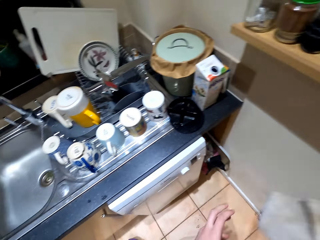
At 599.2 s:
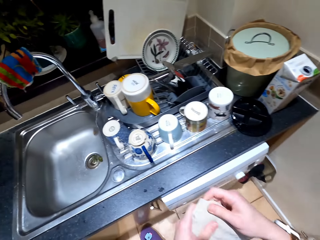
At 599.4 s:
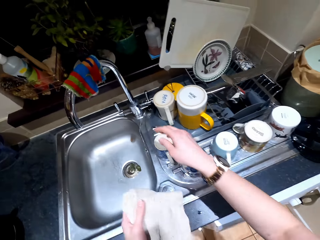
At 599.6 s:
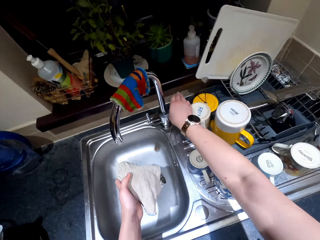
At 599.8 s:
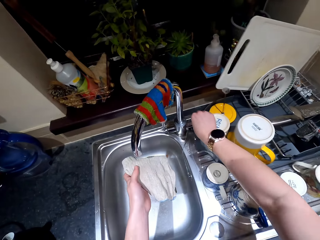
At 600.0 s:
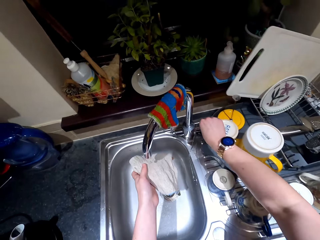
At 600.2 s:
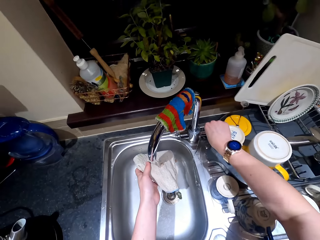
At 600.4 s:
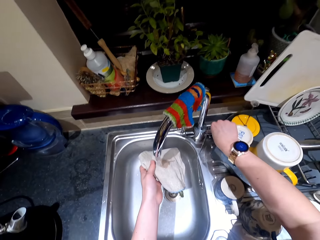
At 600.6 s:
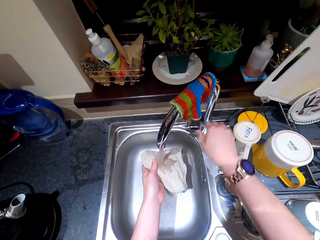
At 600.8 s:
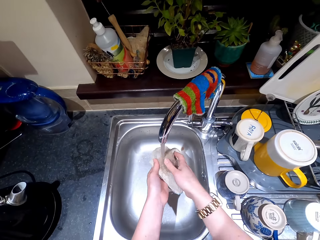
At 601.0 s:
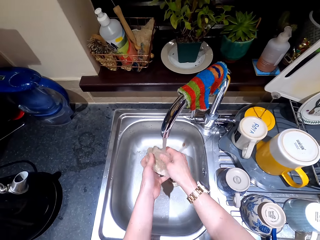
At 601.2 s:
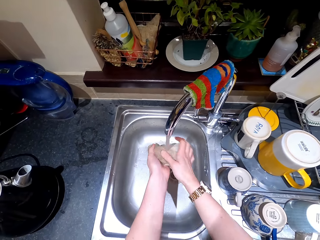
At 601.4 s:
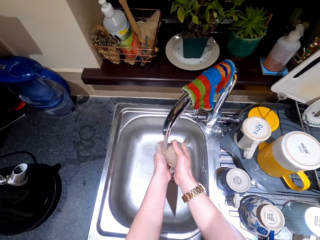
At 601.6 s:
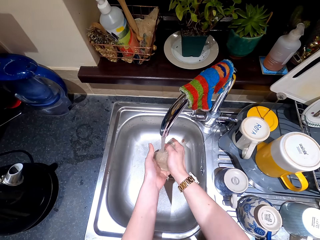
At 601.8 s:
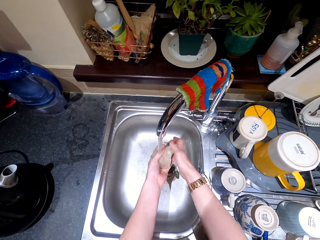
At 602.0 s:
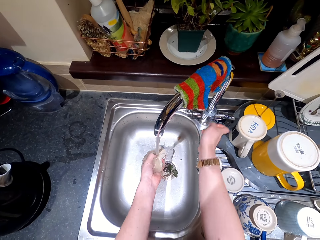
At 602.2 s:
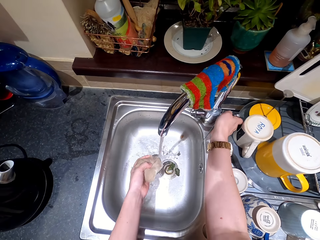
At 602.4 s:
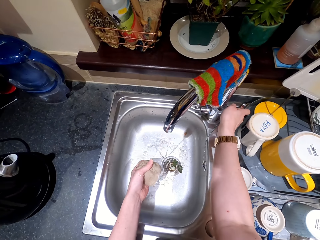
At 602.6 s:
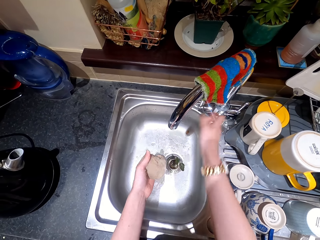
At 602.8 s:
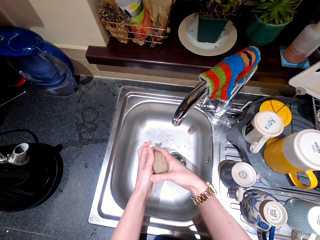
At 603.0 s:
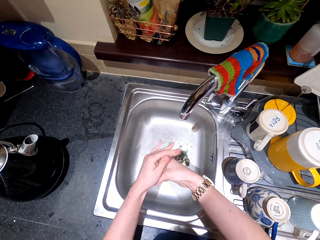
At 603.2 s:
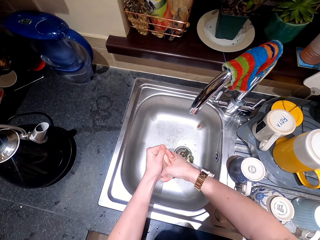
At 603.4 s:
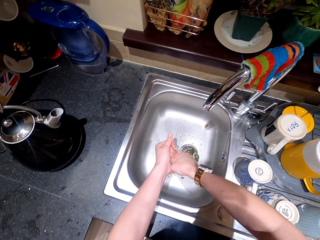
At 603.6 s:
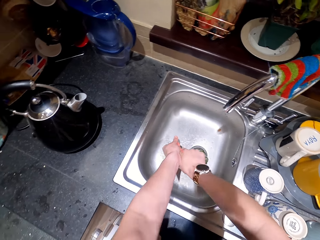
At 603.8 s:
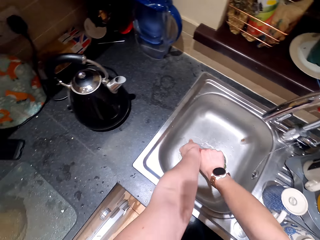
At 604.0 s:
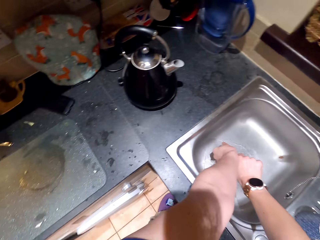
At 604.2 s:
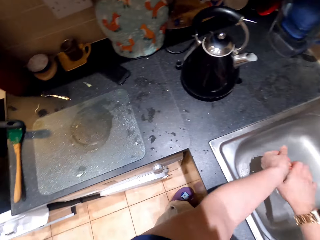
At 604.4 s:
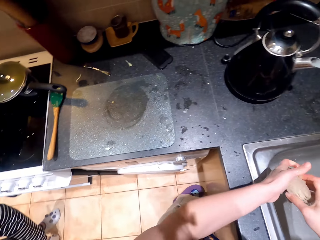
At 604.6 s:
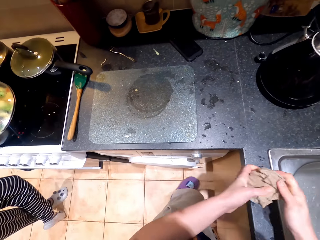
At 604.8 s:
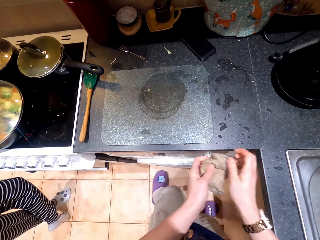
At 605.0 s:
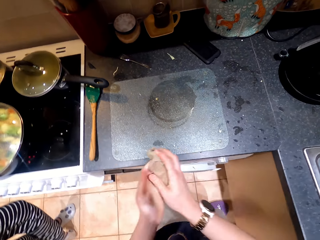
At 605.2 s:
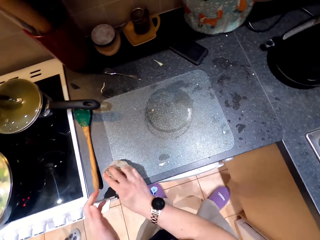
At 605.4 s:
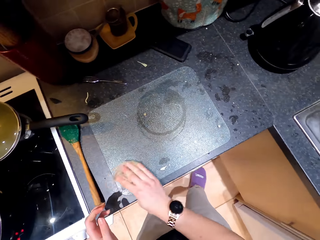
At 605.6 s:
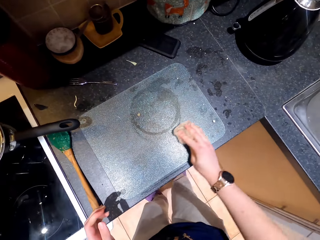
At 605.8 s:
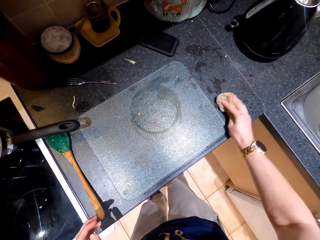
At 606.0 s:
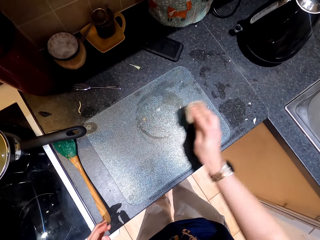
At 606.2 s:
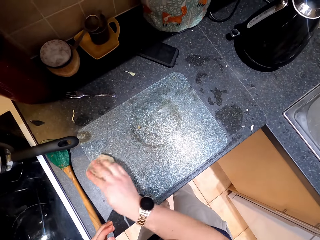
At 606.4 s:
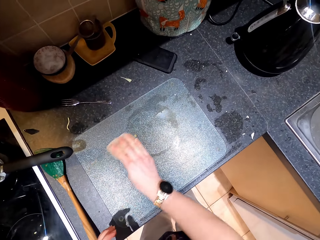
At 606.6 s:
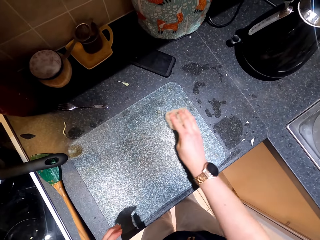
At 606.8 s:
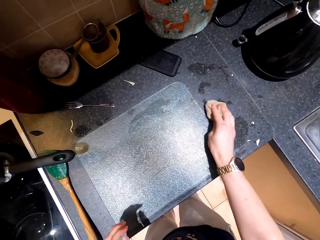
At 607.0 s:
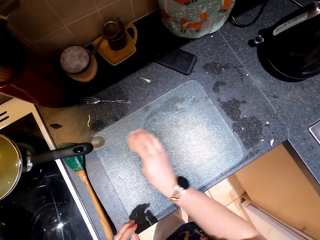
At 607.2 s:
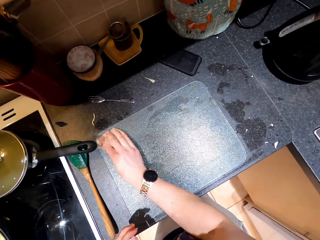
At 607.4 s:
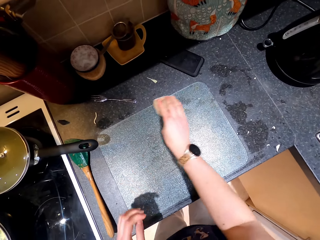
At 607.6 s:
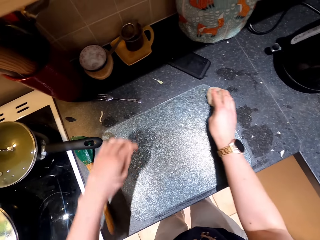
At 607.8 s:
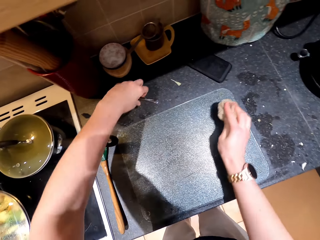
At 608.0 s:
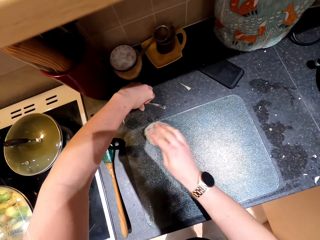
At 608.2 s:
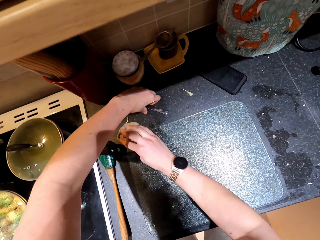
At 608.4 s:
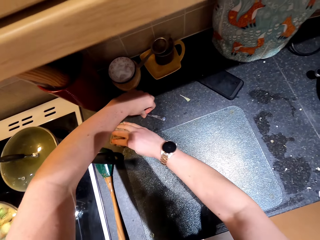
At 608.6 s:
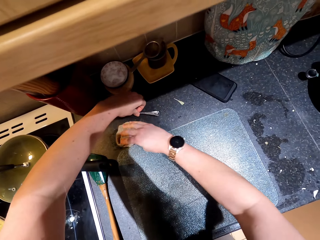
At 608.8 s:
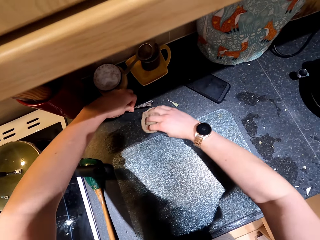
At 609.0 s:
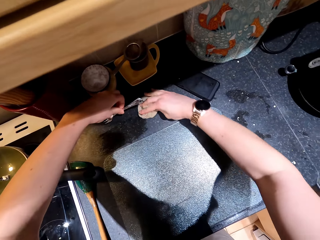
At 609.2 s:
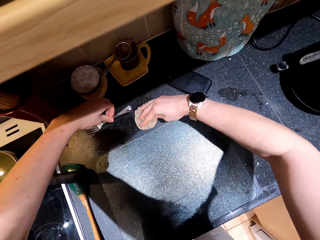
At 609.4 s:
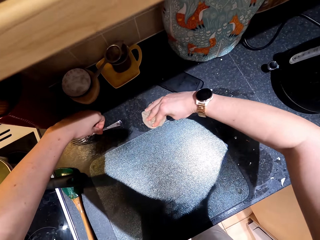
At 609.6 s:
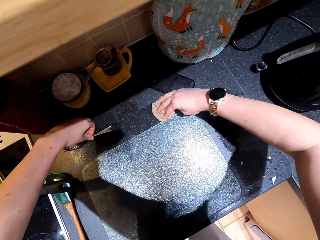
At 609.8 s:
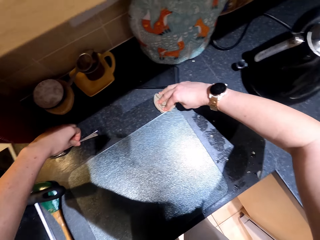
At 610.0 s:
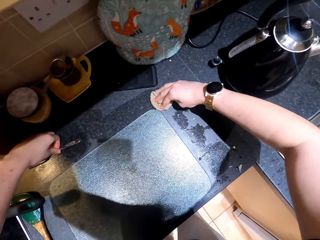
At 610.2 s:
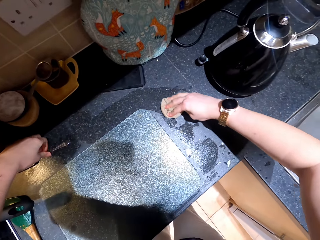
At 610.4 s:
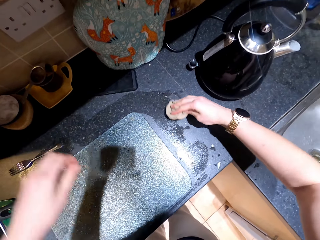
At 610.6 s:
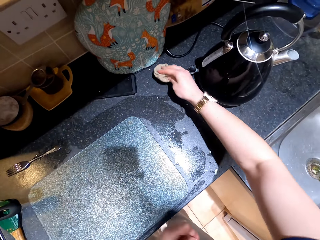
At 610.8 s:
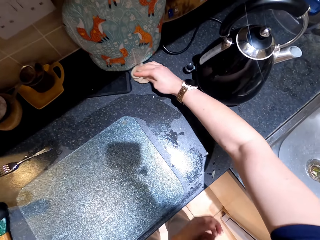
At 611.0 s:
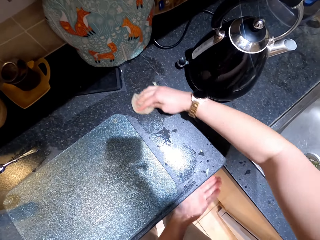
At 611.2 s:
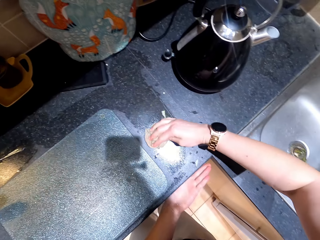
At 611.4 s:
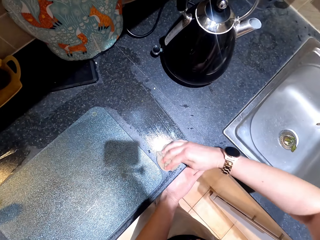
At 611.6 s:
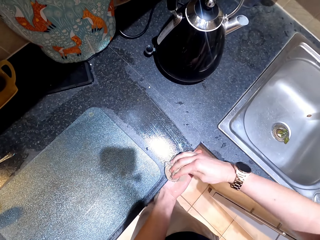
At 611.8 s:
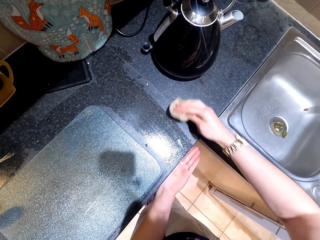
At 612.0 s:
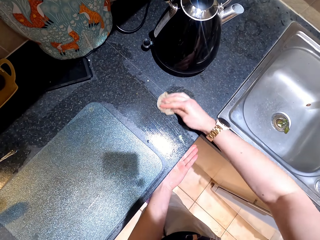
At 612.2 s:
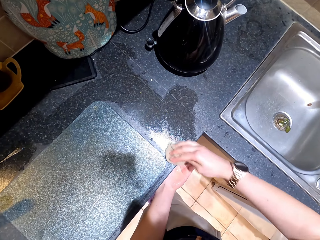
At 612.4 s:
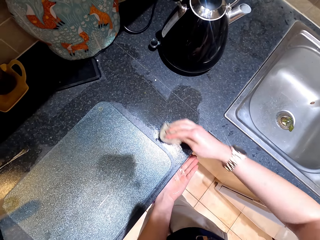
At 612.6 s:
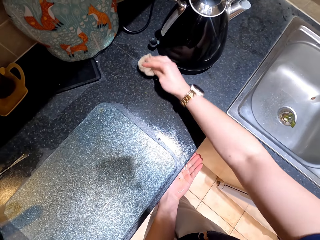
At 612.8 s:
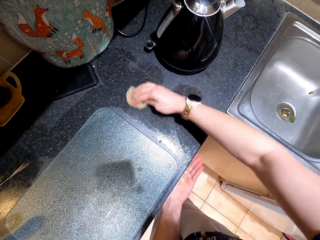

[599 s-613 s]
The camera wearer takes a kitchen towel from the cabinet frame. They wash the towel and open the tap water. They put off the tap. They squeeze the towel. They wipe the table with the wet towel. They pick up the fork.

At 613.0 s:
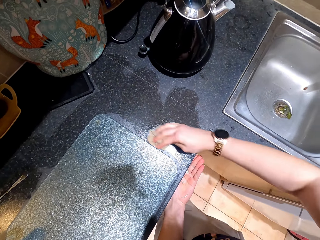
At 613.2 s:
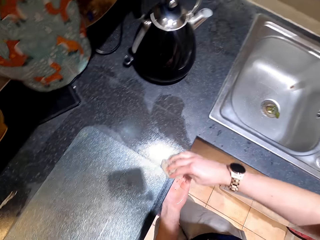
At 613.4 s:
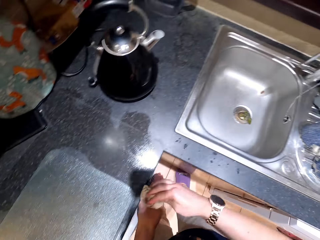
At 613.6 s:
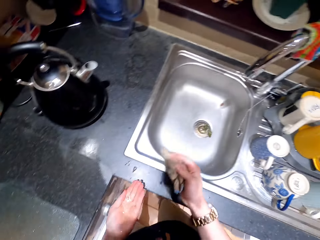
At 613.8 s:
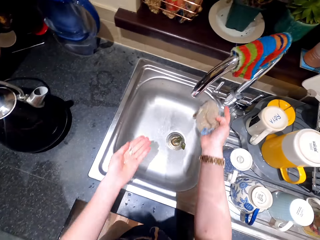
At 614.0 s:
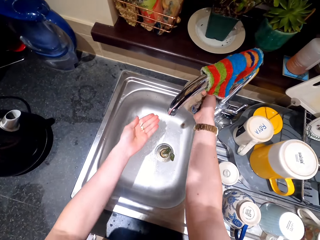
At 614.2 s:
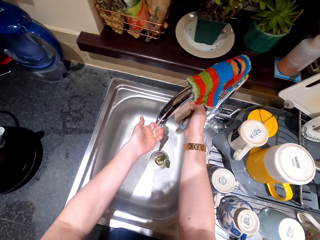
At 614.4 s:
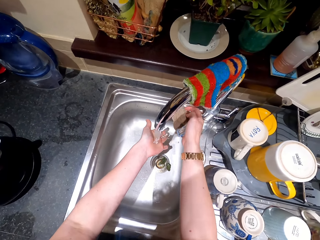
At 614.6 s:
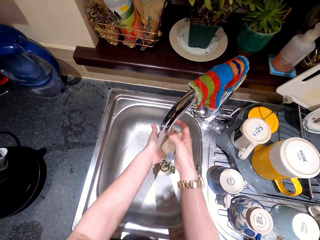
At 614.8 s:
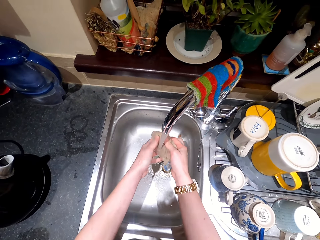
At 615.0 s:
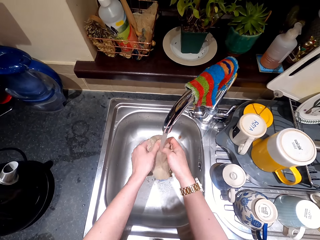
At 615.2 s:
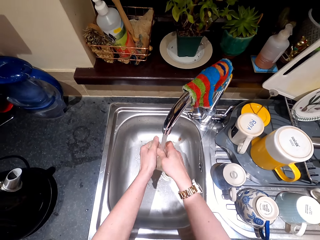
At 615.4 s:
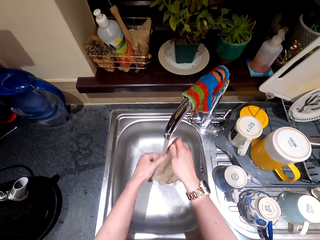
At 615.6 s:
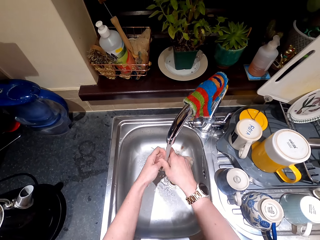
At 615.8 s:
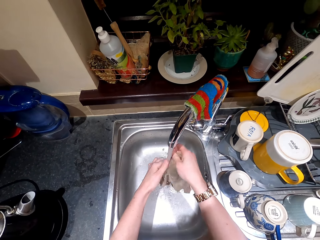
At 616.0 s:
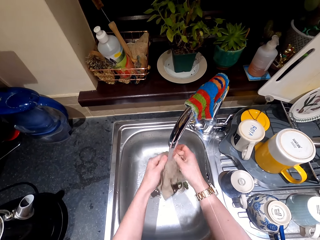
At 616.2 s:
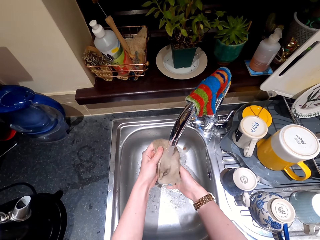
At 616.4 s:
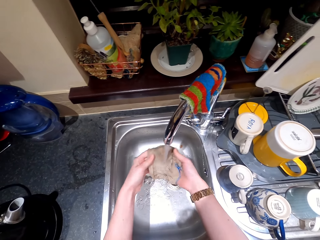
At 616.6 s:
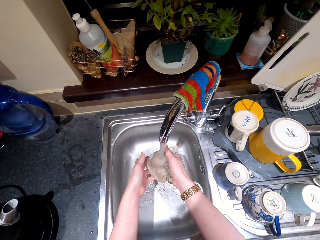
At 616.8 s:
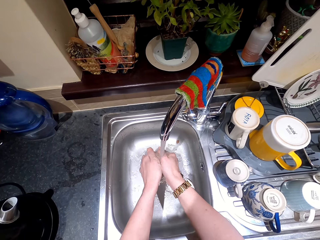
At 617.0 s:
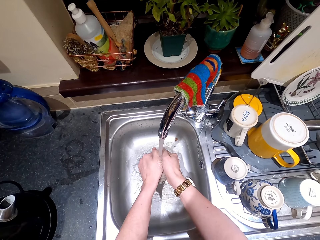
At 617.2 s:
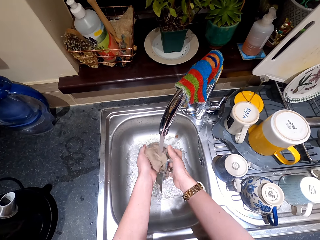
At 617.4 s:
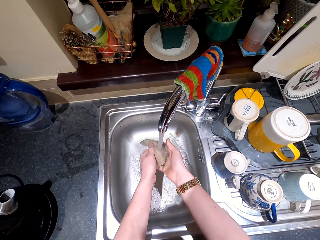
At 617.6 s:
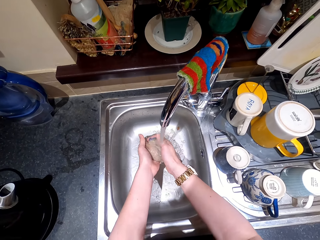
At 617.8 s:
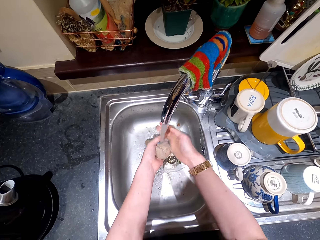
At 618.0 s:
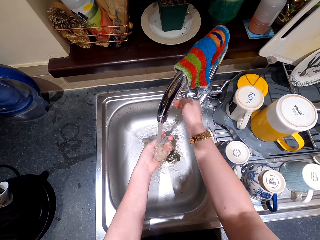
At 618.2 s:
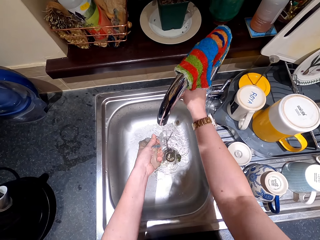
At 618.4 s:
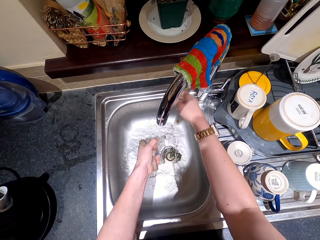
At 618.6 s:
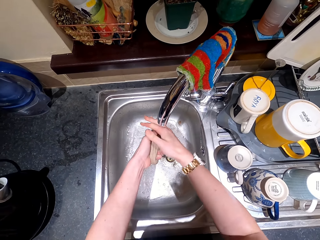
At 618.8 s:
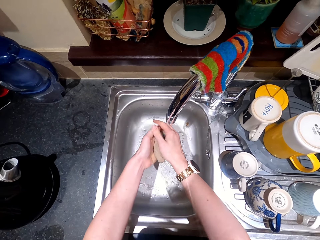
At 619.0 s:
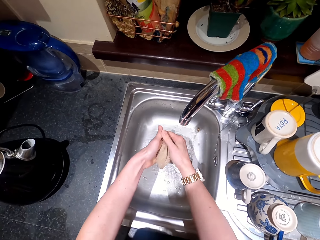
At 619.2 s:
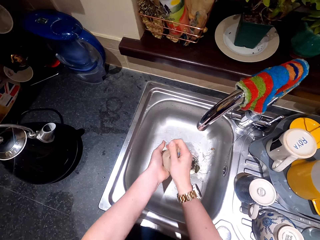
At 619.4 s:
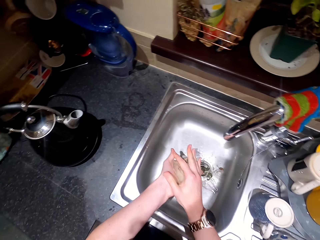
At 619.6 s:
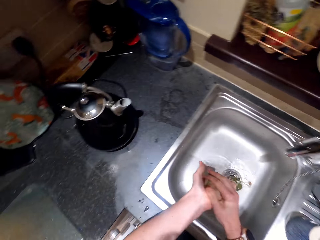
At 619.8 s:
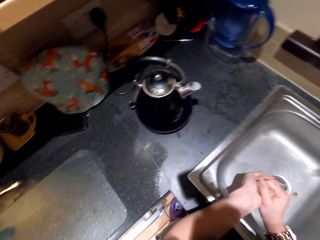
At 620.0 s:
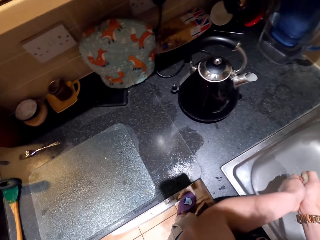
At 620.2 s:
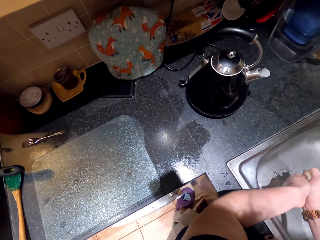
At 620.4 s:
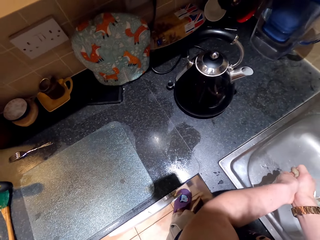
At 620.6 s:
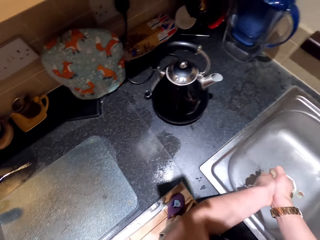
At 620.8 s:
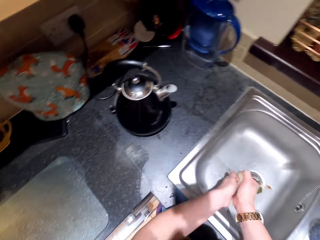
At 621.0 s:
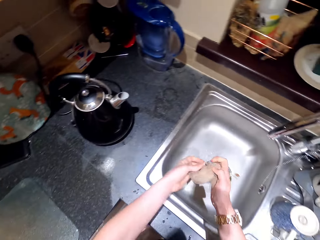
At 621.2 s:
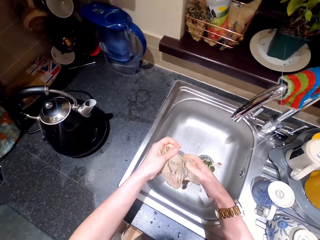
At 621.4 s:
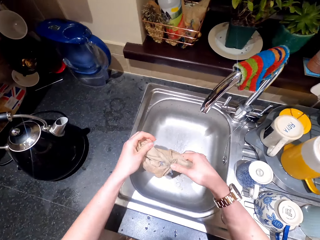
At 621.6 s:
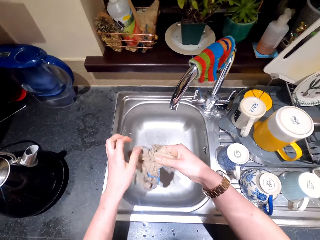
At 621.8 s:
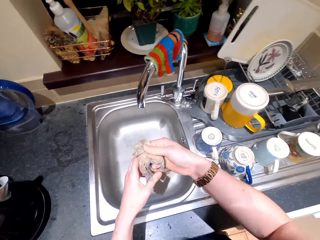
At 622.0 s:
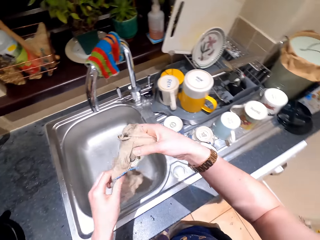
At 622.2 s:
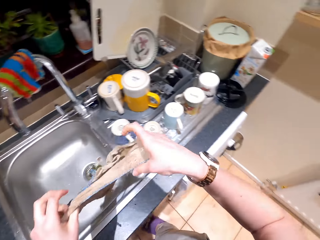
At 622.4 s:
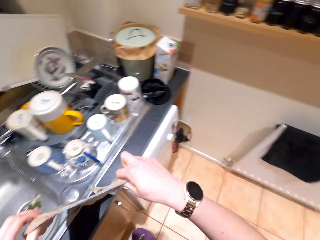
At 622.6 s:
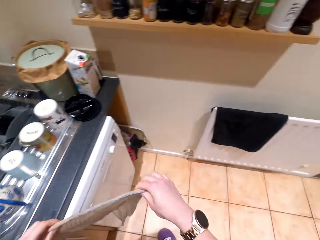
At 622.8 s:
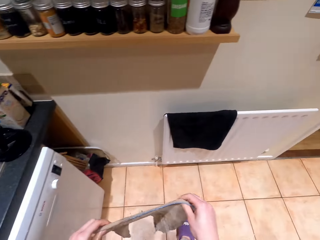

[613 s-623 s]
The camera wearer washes the towel. They put off the tap. They squeeze the towel.
